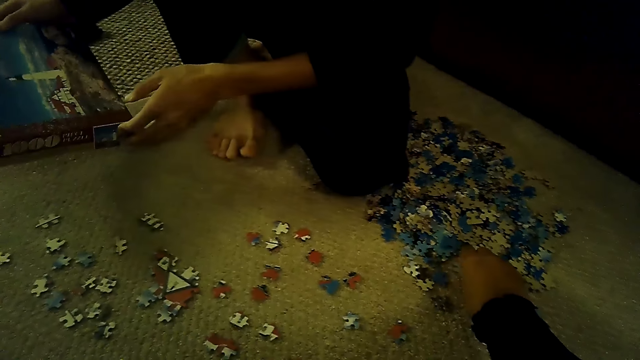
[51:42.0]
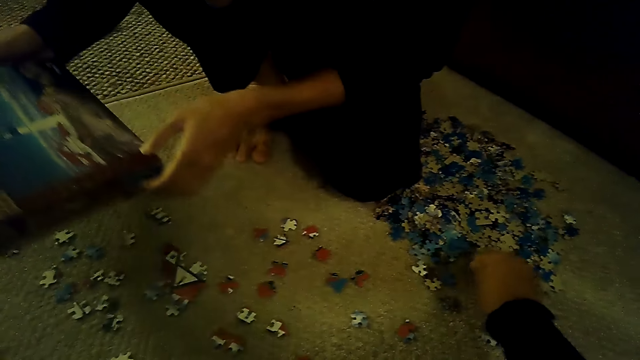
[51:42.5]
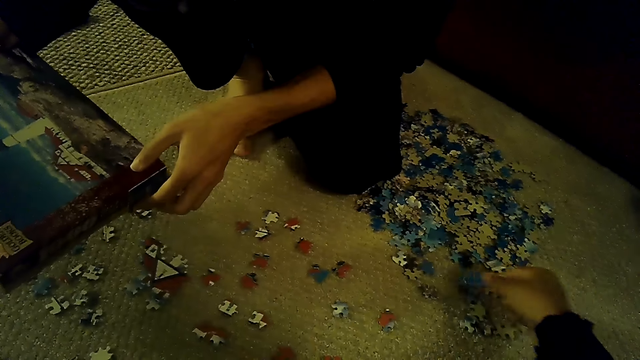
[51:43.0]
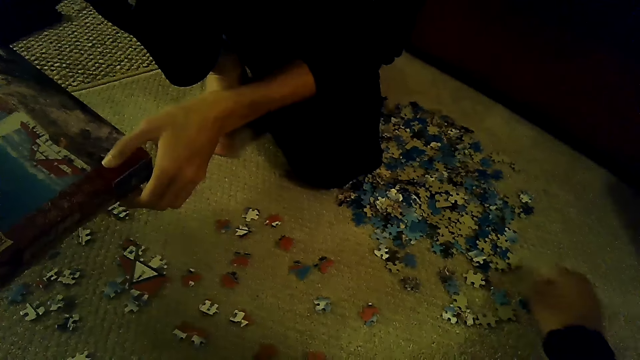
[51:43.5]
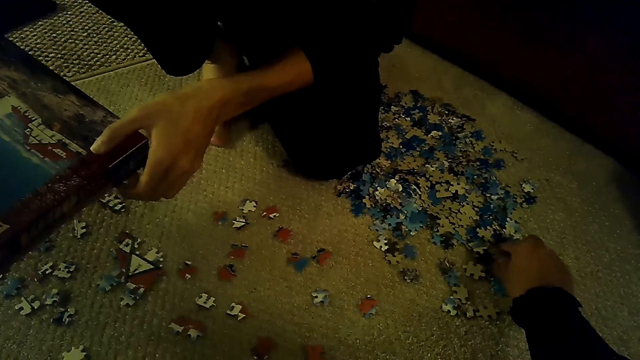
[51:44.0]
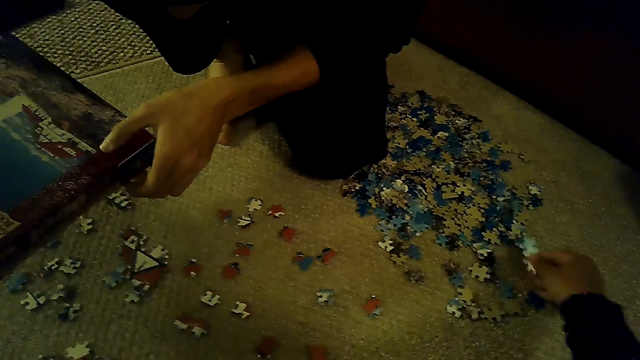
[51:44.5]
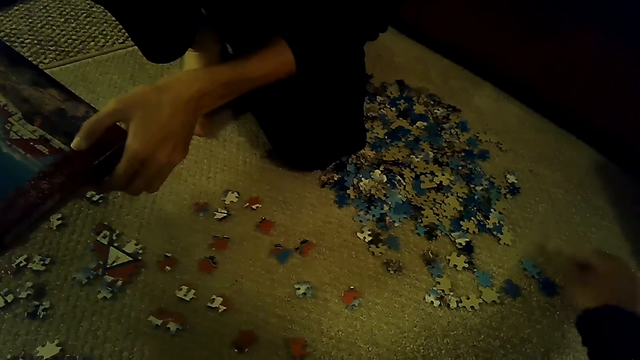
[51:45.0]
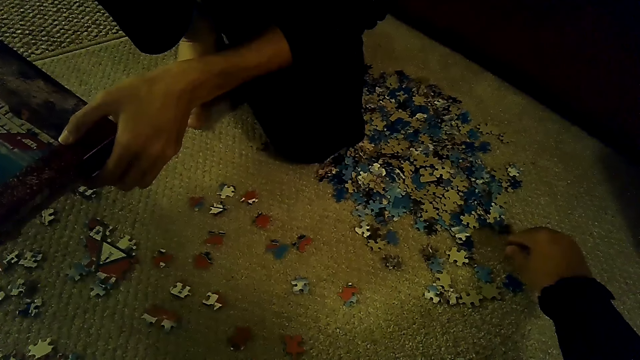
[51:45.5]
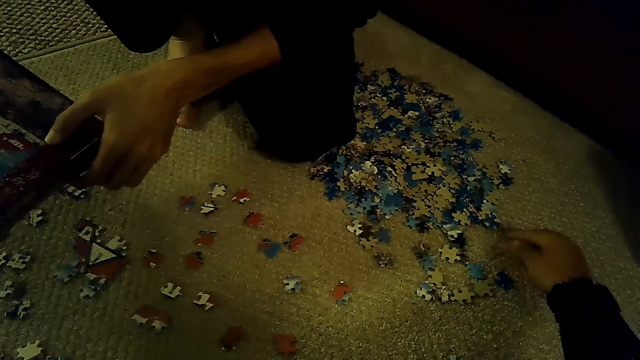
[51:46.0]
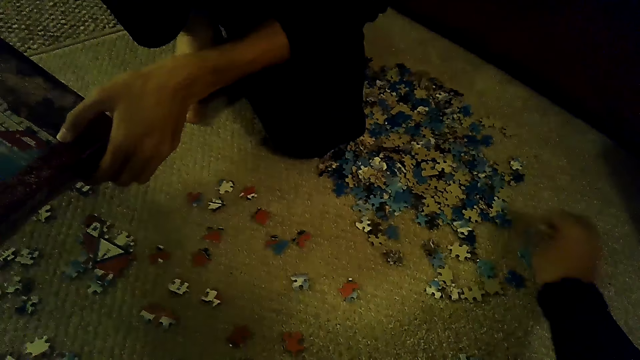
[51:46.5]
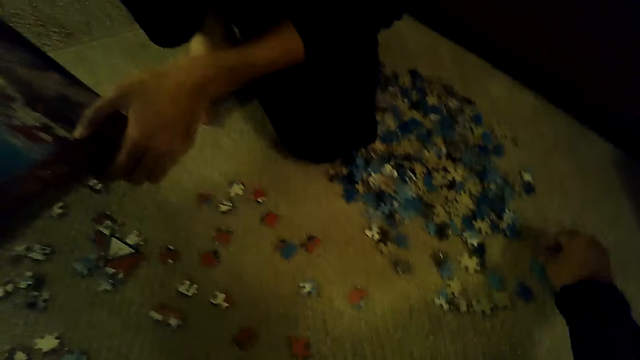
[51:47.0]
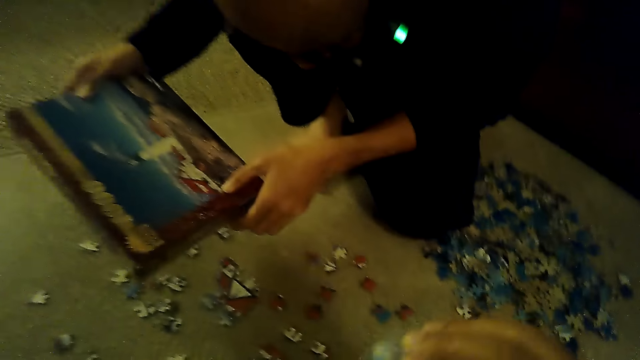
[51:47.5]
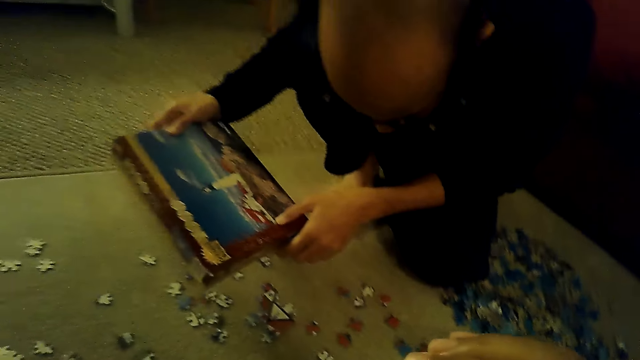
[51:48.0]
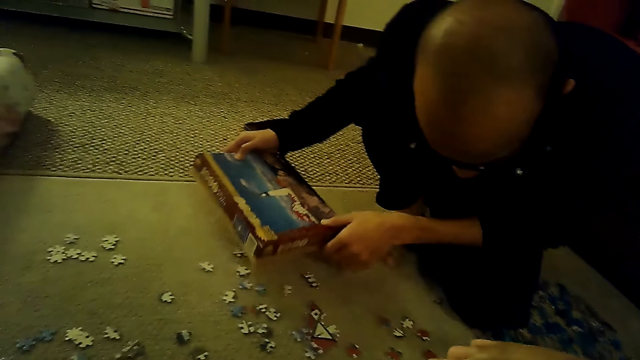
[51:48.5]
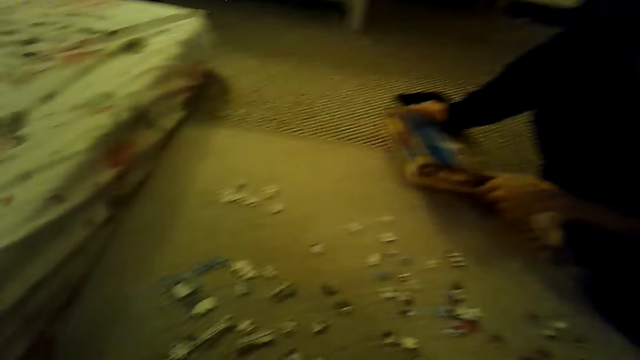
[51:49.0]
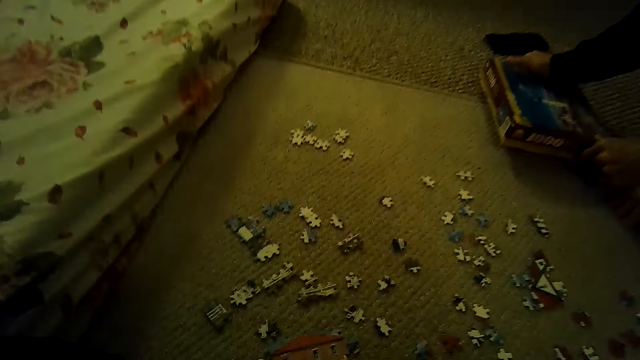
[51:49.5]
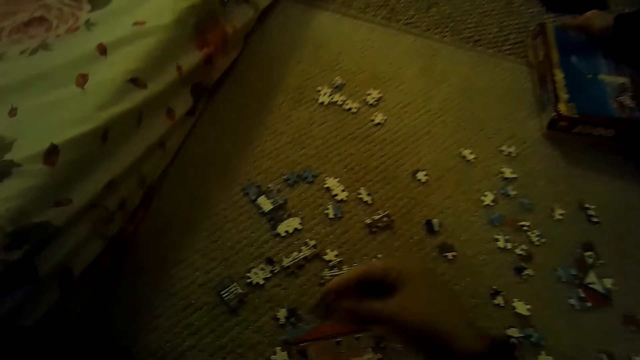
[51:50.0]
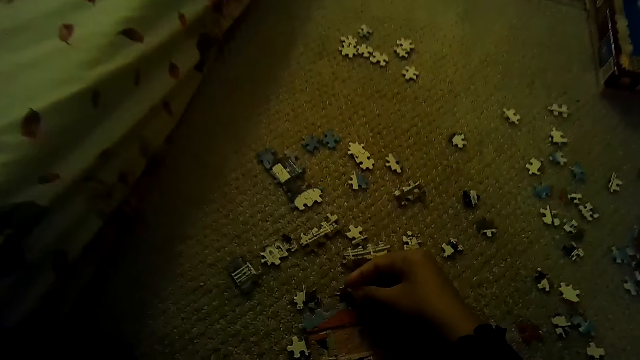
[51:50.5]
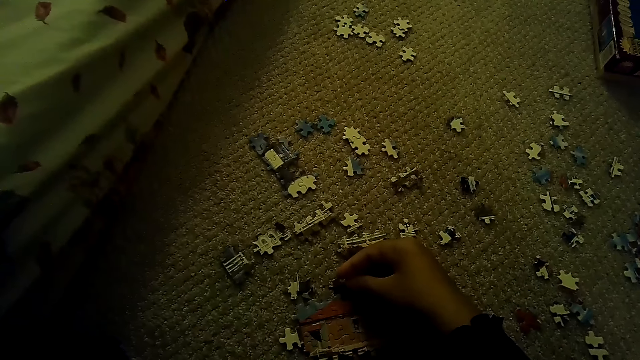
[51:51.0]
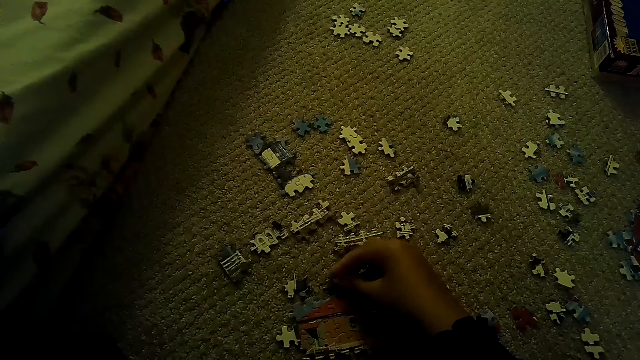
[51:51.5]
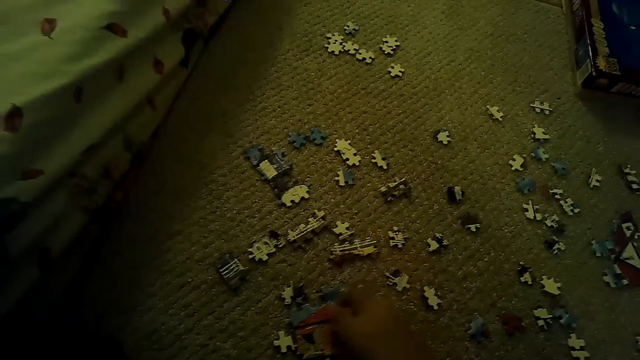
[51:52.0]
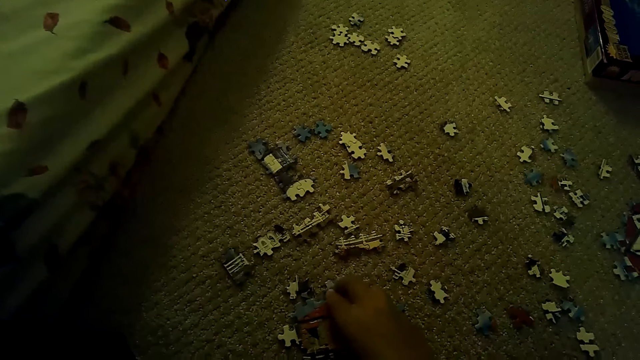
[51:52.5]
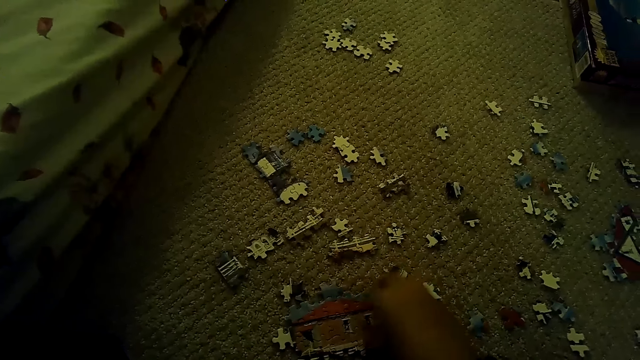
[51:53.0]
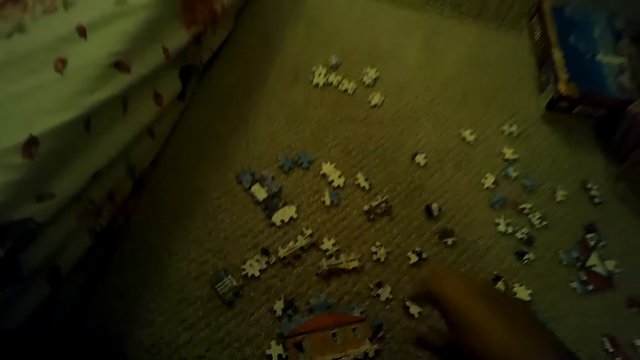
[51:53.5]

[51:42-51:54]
The camera wearer selects puzzle pieces. A person puts the box down. The camera wearer fixes the puzzle pieces.

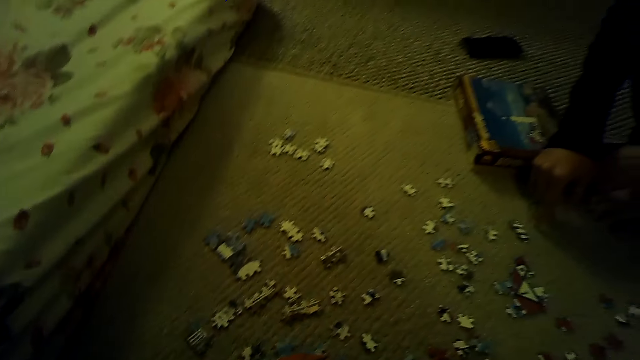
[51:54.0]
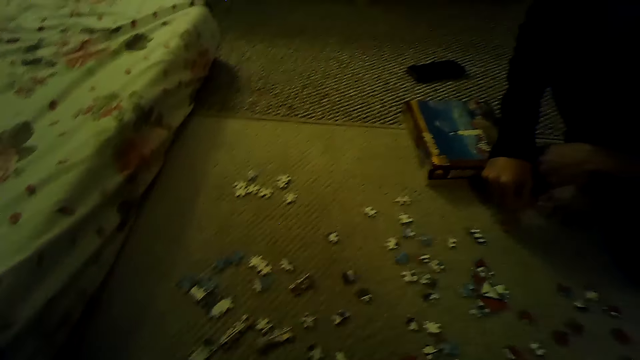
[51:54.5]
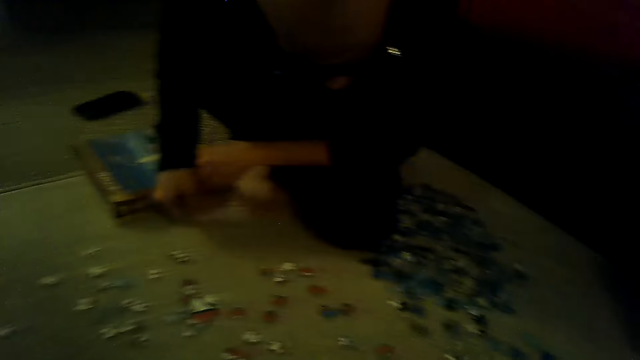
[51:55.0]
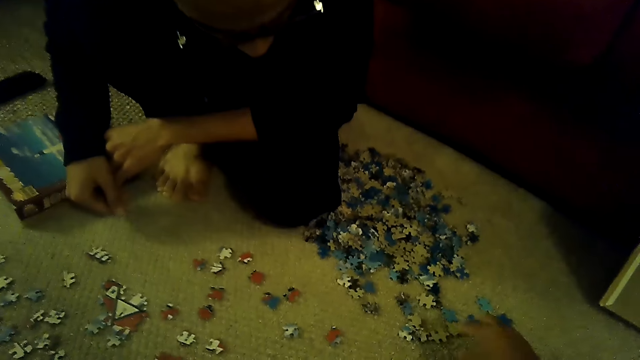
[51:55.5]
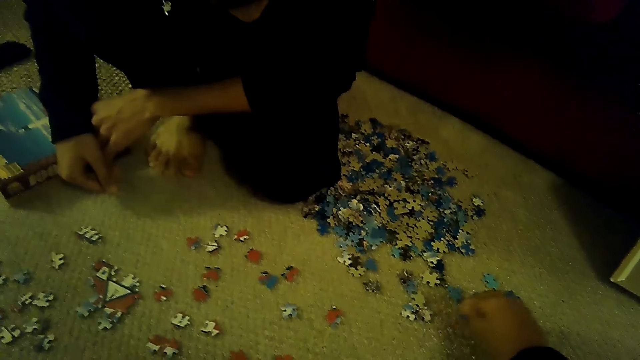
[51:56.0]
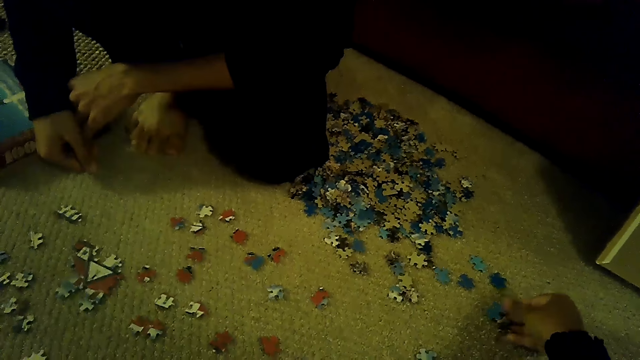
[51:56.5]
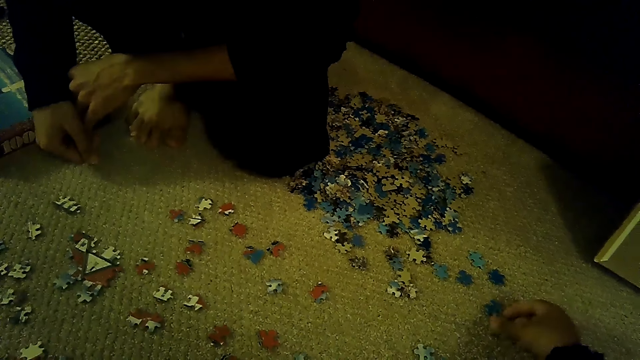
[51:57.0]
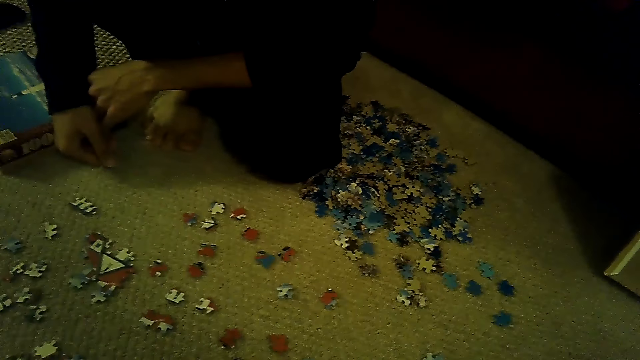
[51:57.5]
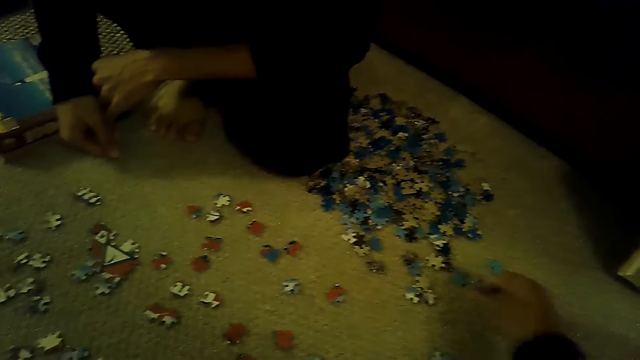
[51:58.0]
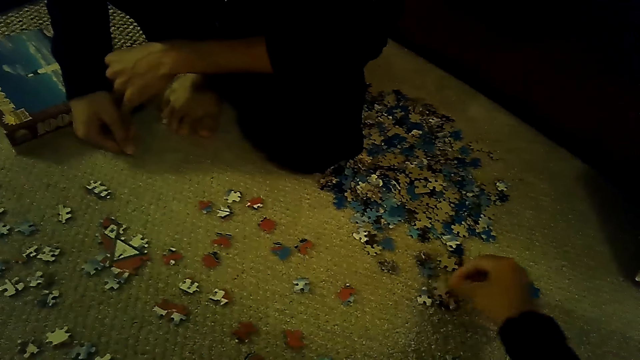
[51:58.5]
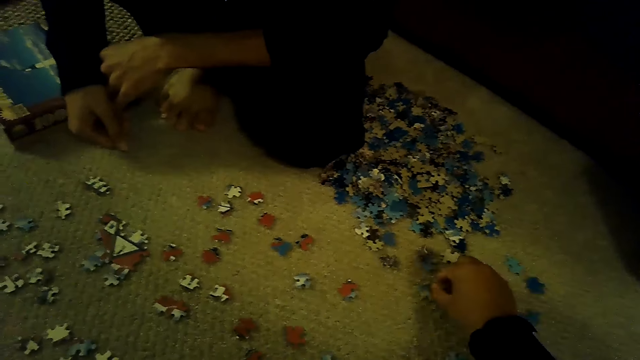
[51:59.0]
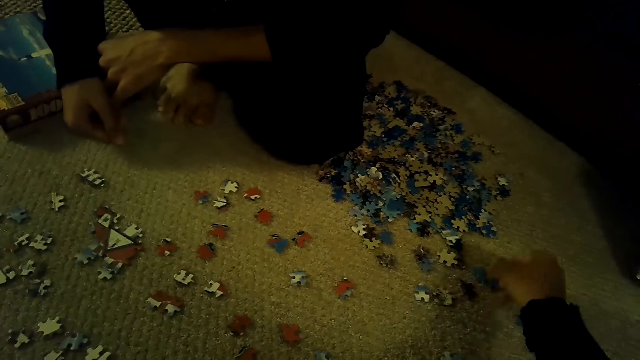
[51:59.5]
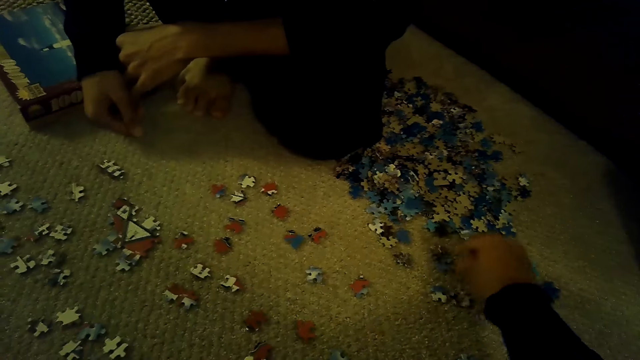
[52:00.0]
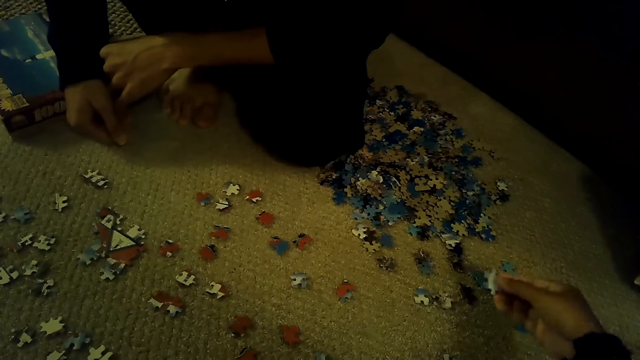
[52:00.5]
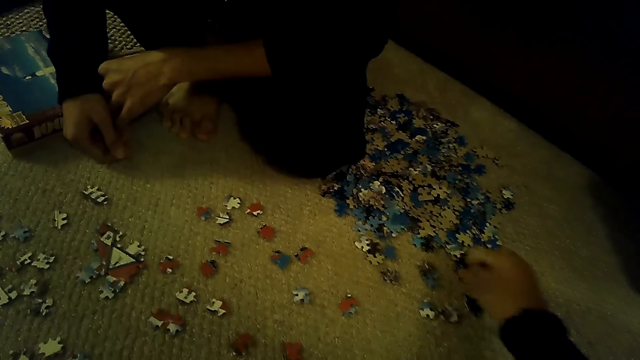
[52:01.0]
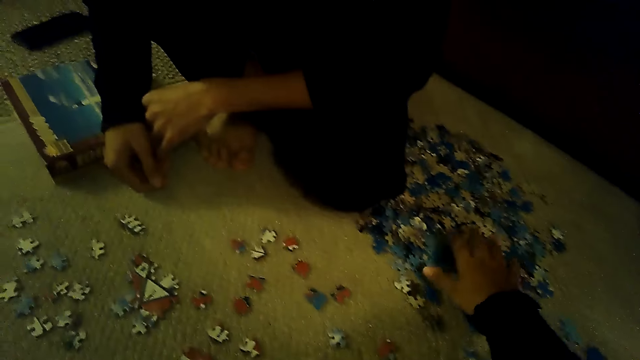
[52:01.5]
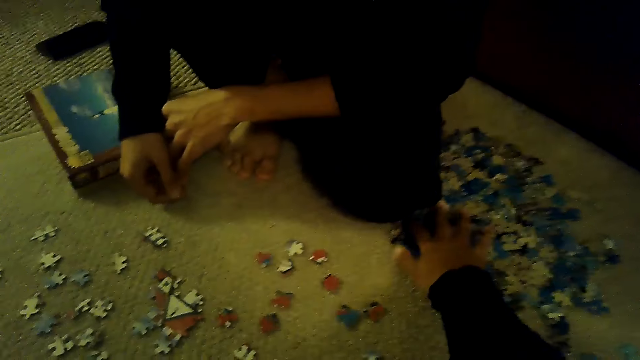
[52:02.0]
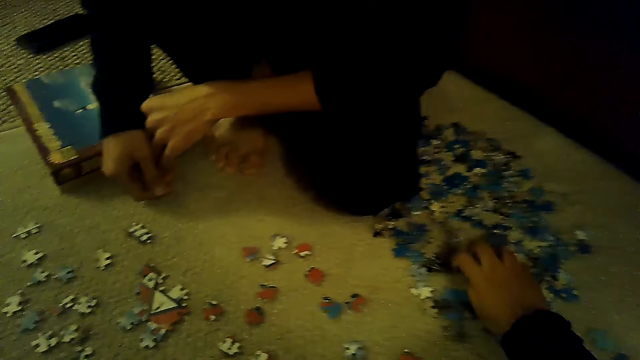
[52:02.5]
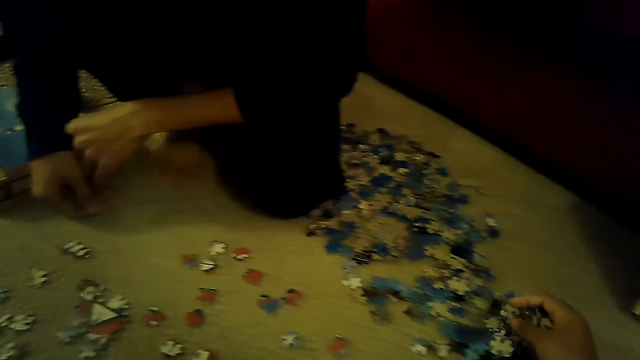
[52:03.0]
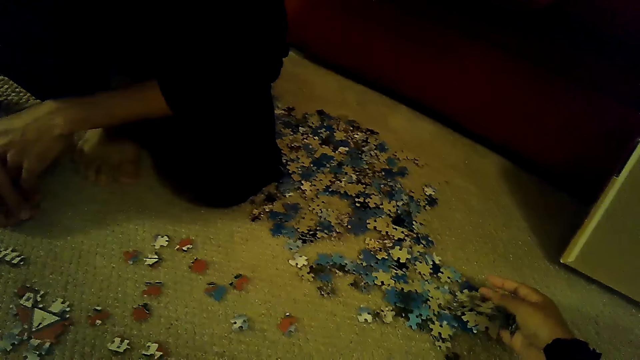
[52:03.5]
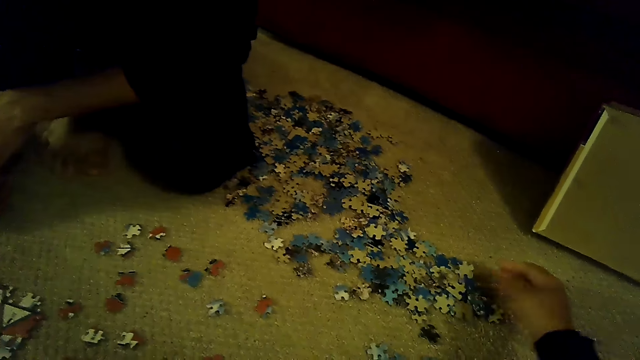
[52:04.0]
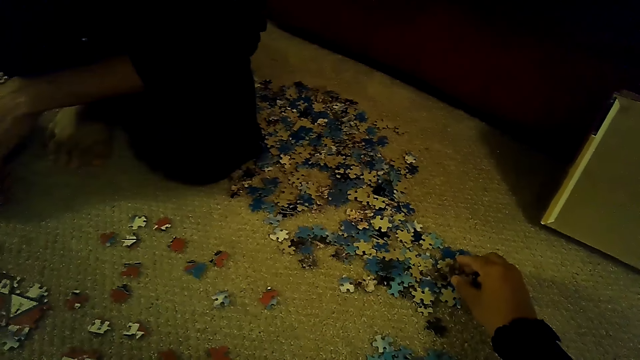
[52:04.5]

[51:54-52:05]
The camera wearer selects a puzzle piece. A person looks at the puzzle pieces.
